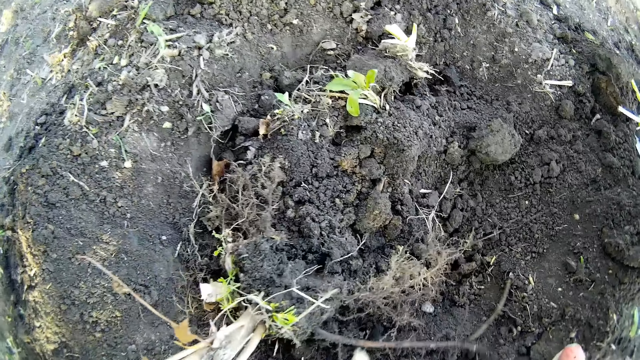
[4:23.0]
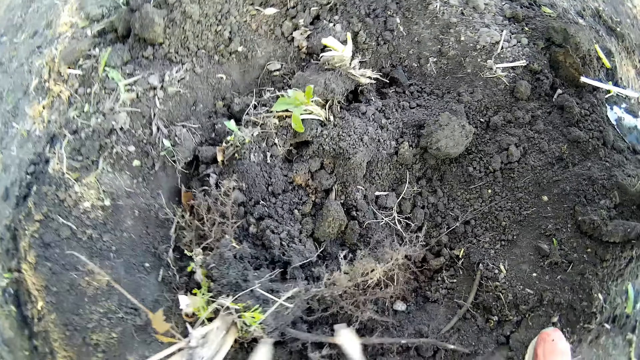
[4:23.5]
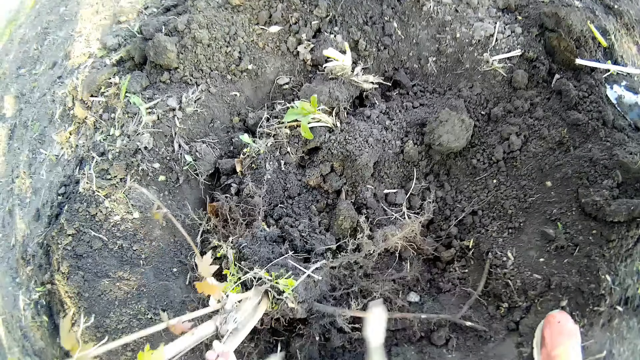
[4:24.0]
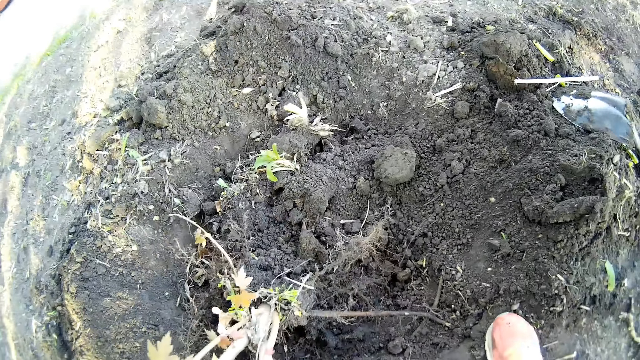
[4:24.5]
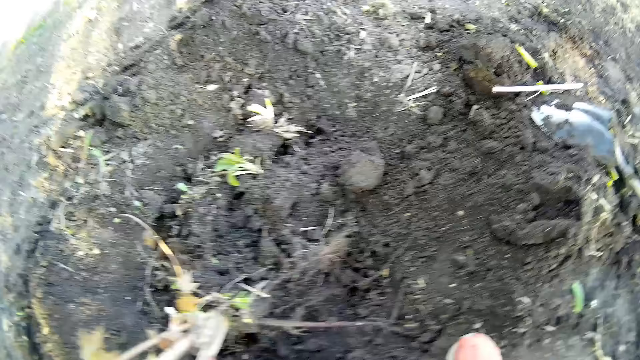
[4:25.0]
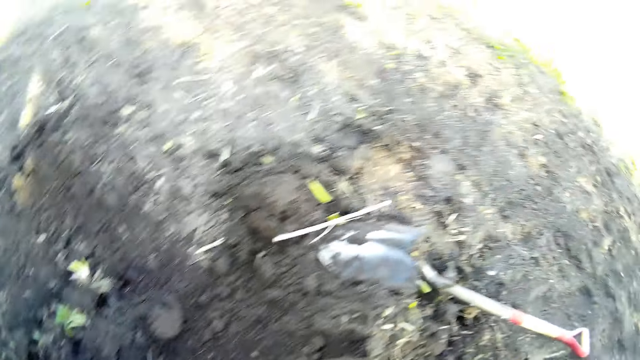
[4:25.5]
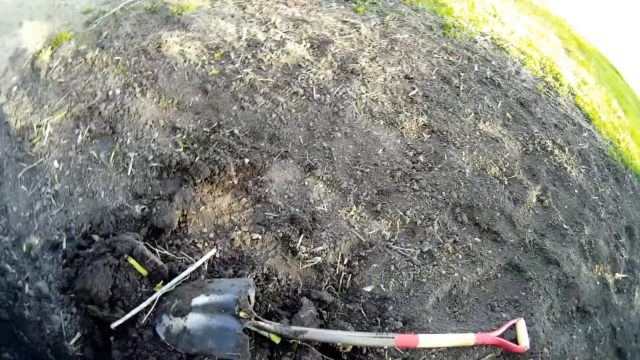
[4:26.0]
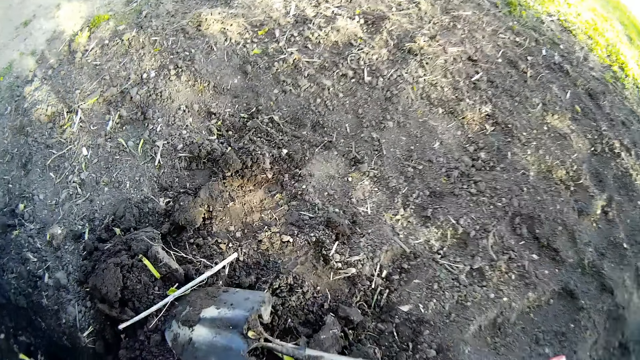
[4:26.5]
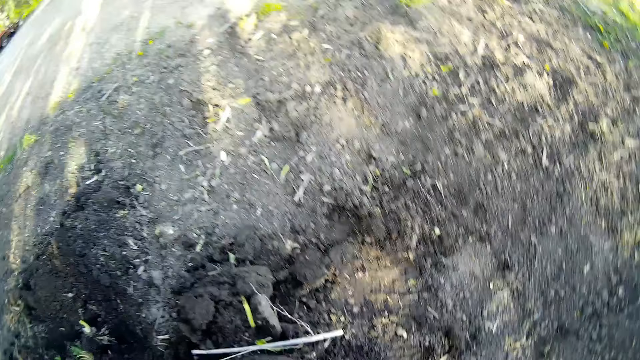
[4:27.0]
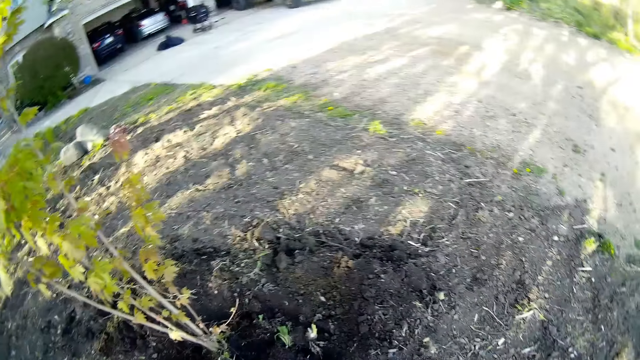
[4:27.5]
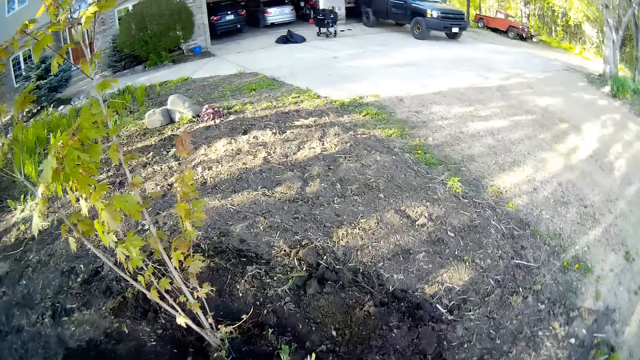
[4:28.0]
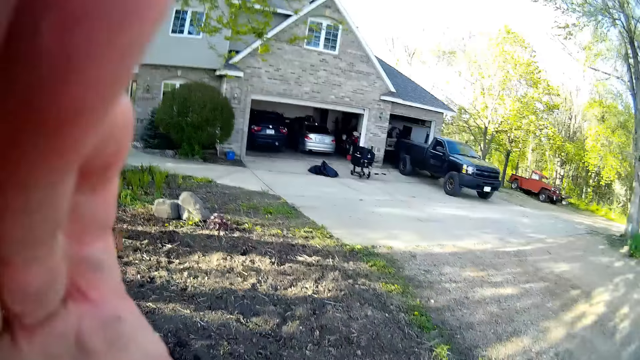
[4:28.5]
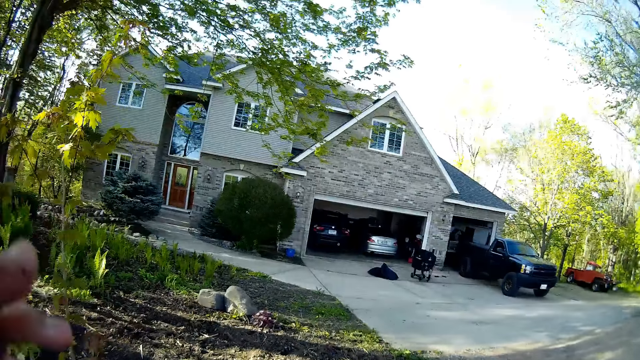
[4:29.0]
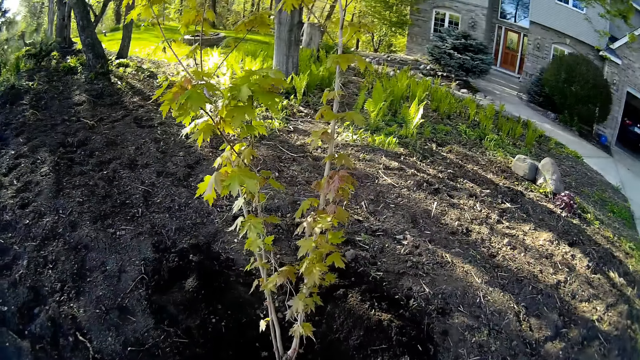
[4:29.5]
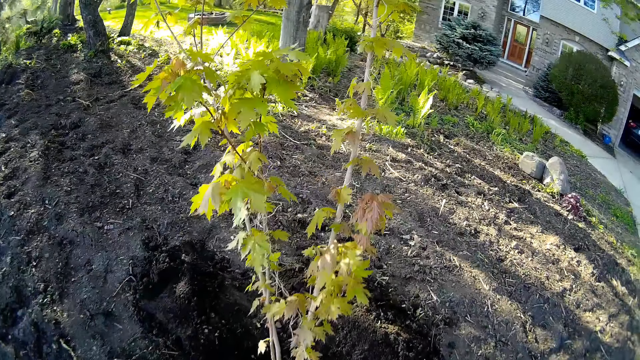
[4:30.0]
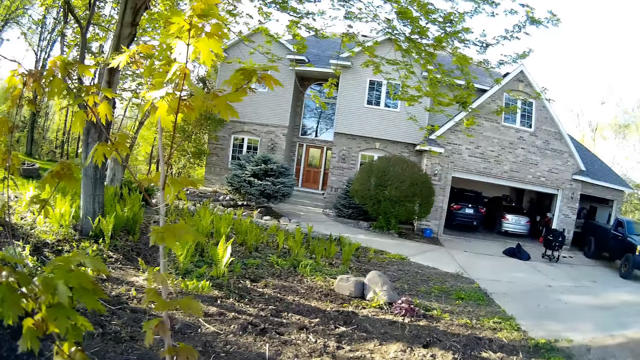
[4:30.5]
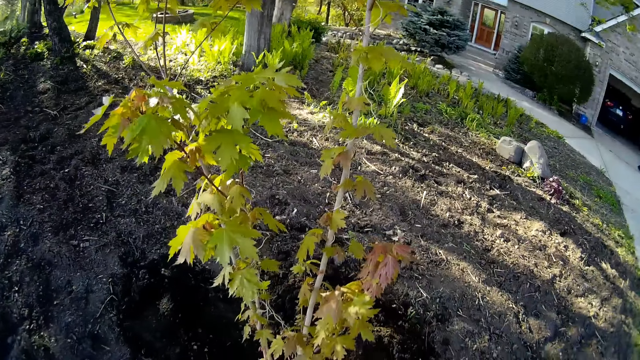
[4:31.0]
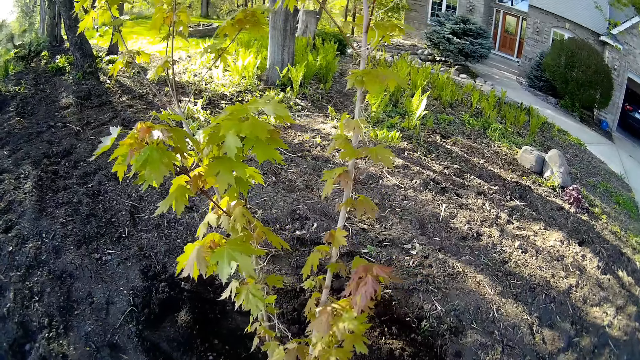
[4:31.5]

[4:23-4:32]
The camera wearer walks around the garden. He raises his left hand towards his head.

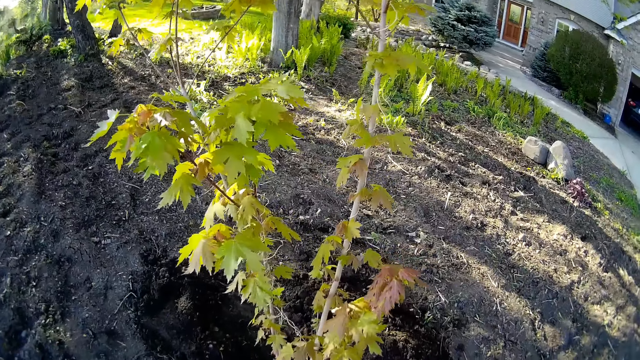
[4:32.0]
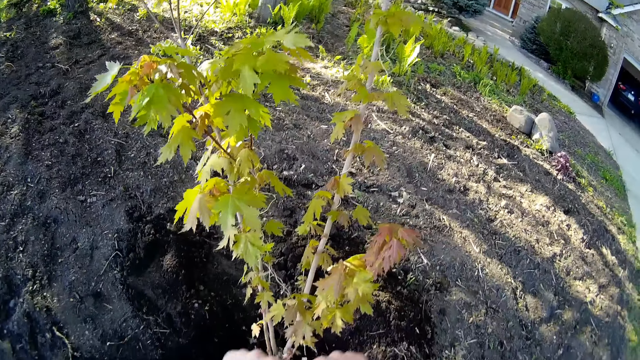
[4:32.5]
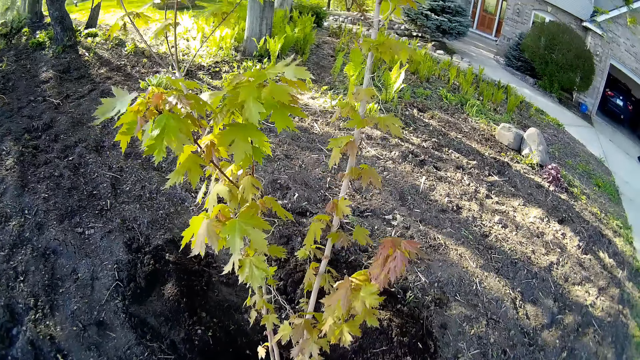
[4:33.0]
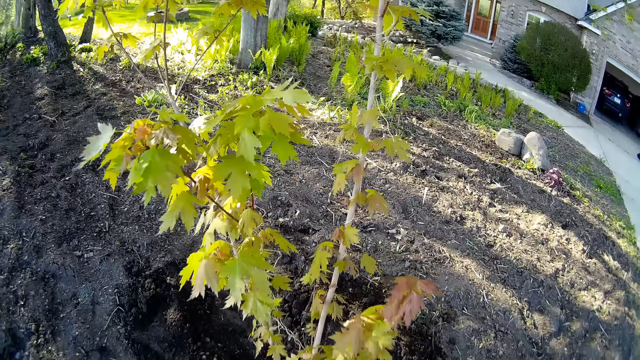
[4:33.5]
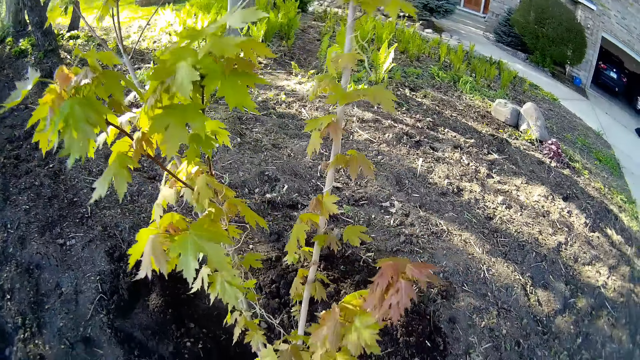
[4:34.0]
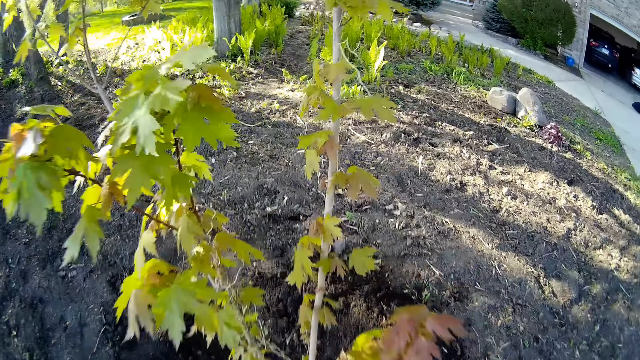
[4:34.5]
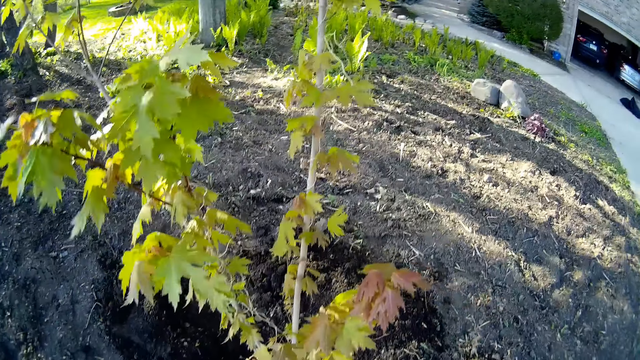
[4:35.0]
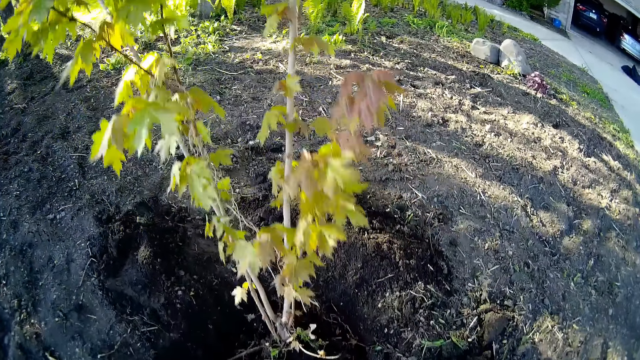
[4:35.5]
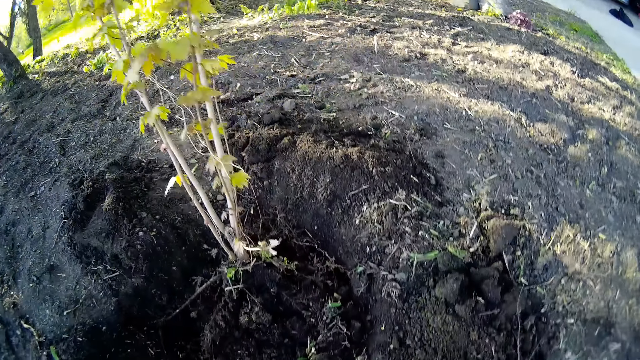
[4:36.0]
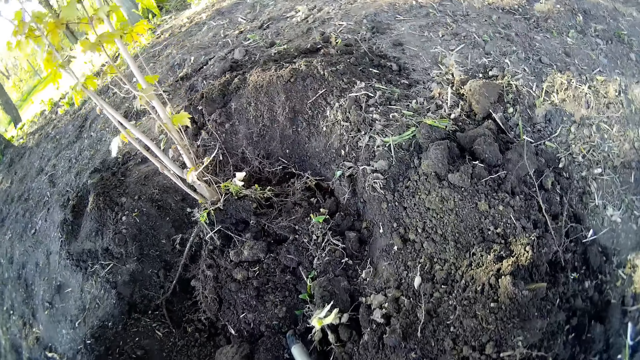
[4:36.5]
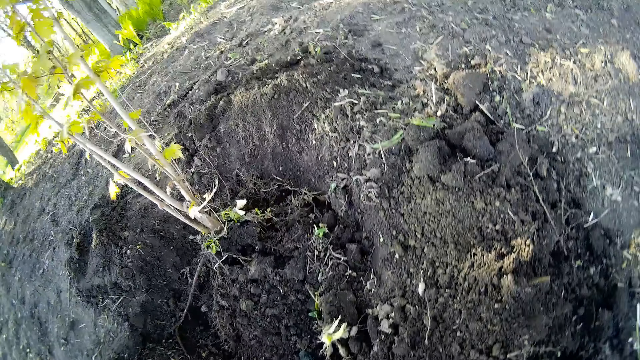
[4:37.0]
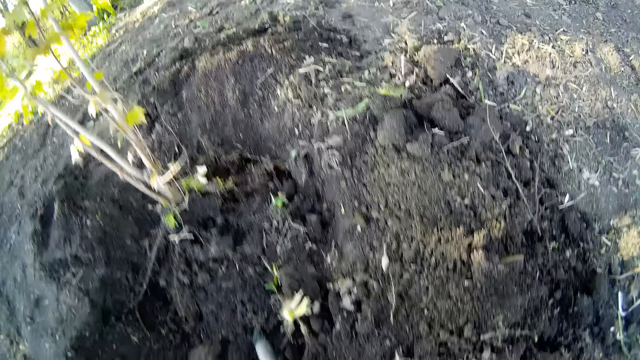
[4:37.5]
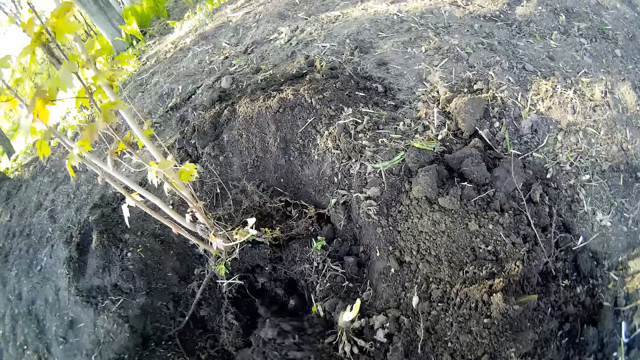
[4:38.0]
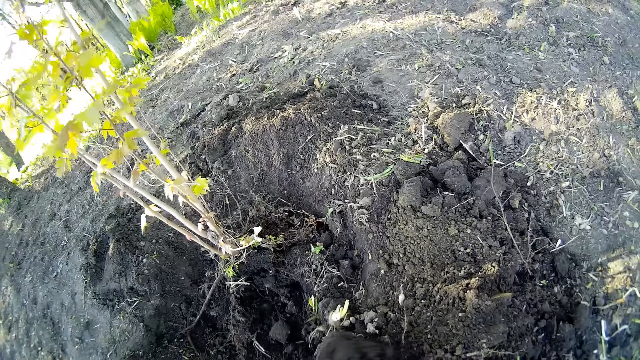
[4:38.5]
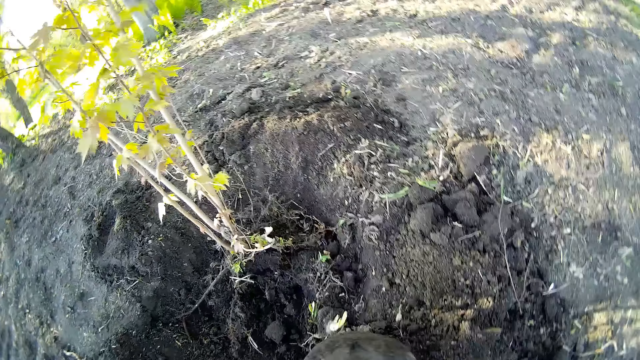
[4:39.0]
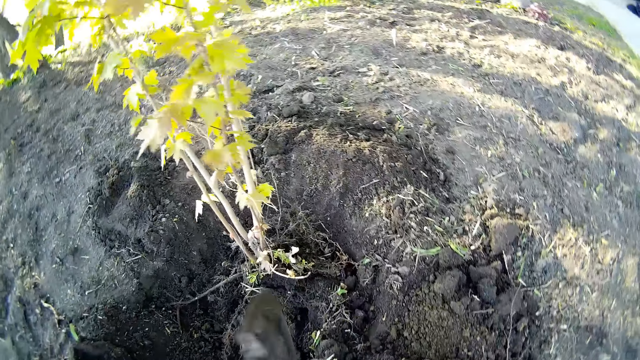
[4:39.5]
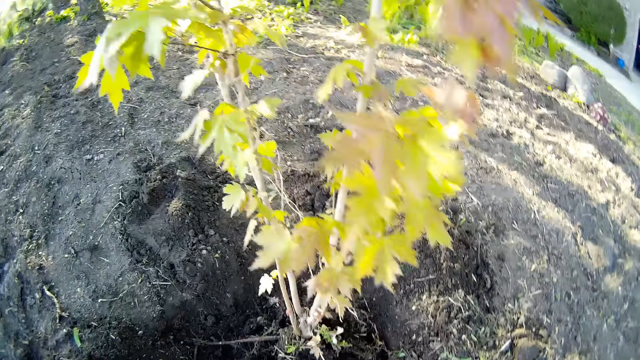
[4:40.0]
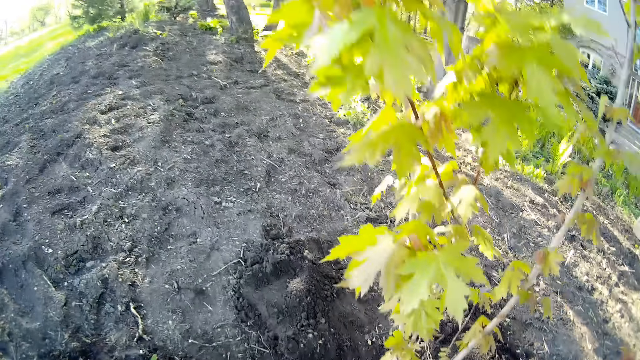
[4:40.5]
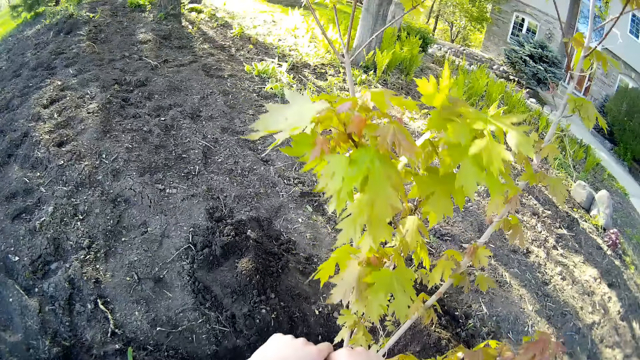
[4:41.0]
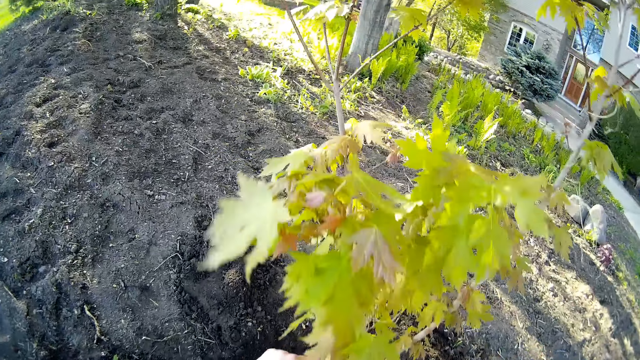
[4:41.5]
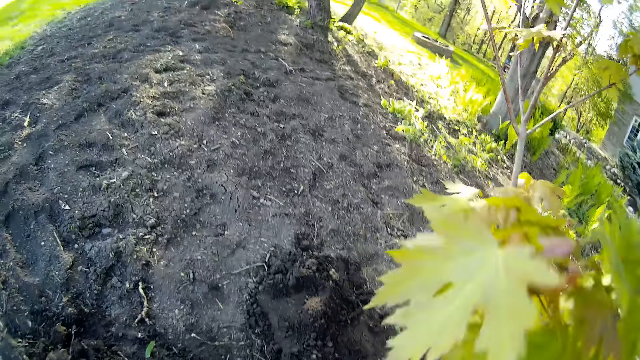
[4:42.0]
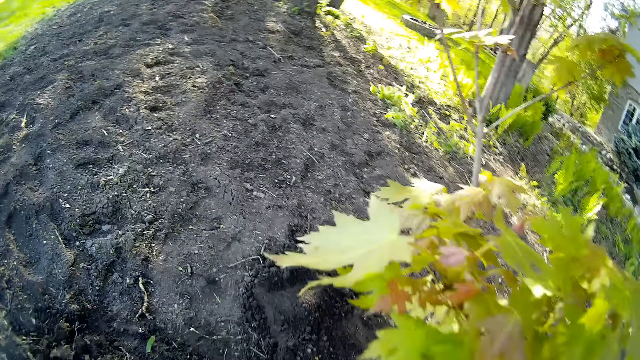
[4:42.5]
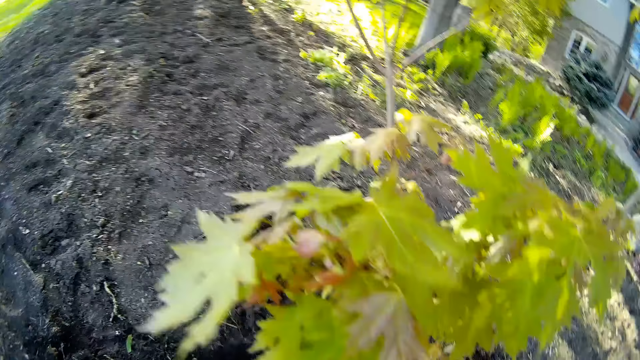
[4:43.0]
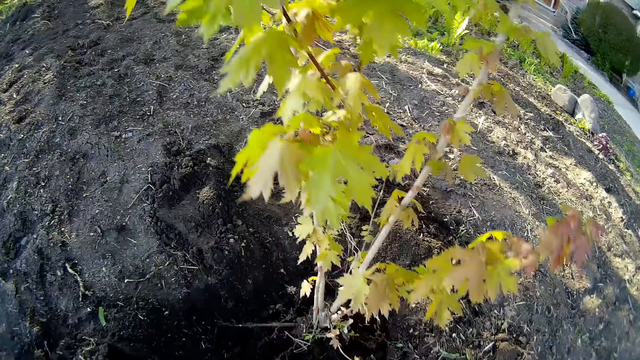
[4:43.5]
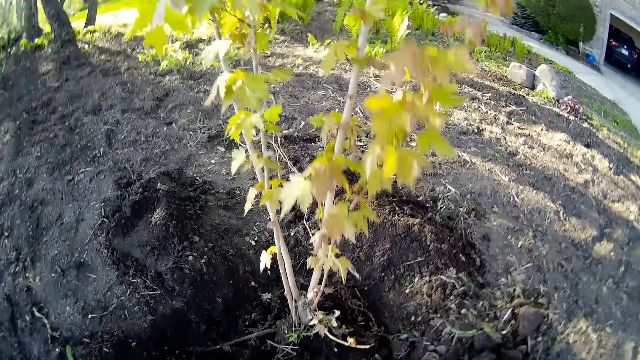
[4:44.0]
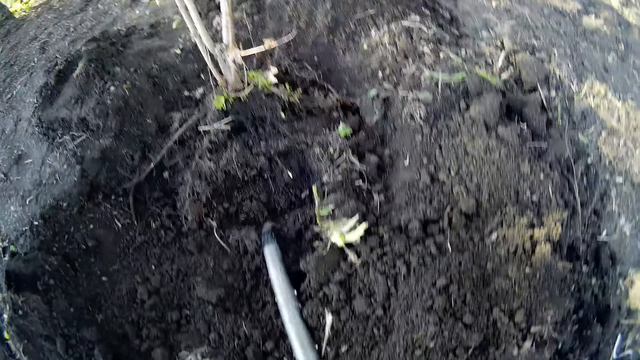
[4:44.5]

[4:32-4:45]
The camera wearer tills the soil with the shovel in his hands. He packs the soil from the ground with the shovel in his hands. He scoops the soil with the shovel. He puts the soil on the side of the garden. He pours the soil in the shovel in his hands on the ground. He tills the soil with the shovel in his hands.
